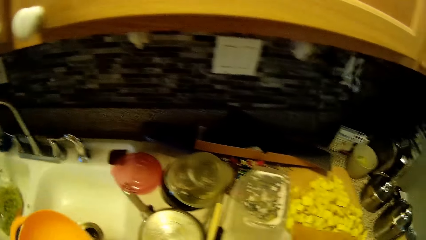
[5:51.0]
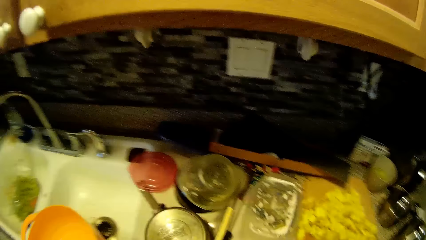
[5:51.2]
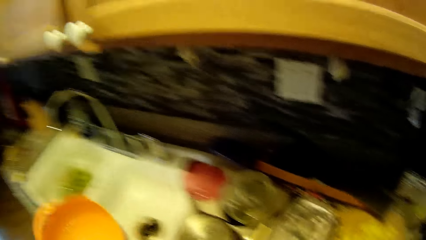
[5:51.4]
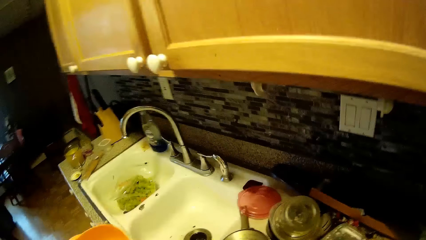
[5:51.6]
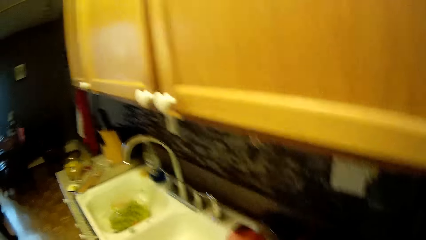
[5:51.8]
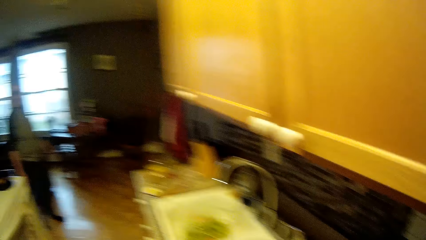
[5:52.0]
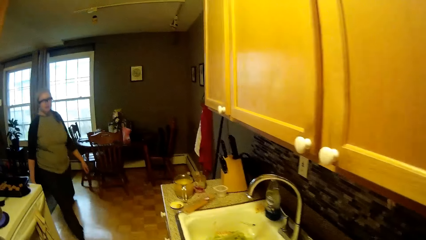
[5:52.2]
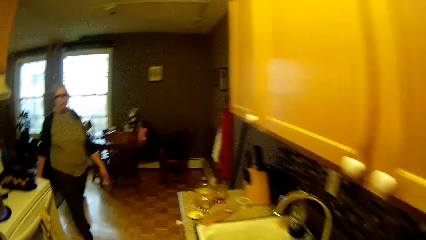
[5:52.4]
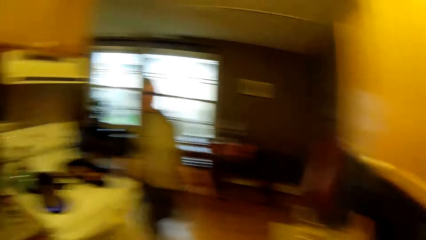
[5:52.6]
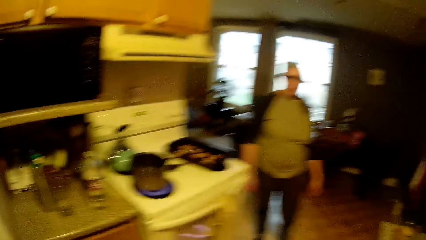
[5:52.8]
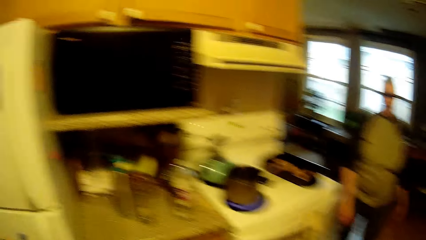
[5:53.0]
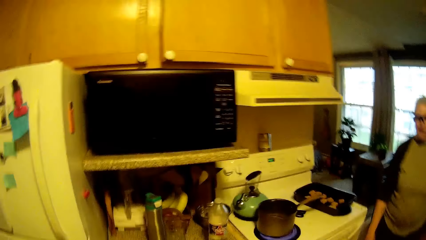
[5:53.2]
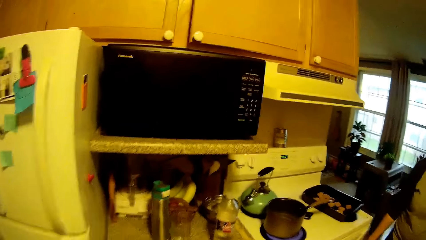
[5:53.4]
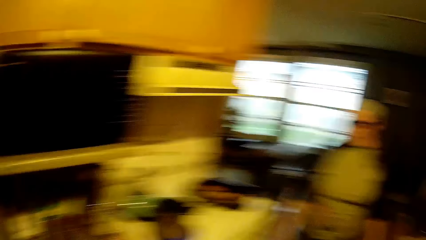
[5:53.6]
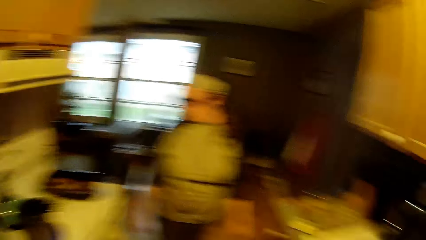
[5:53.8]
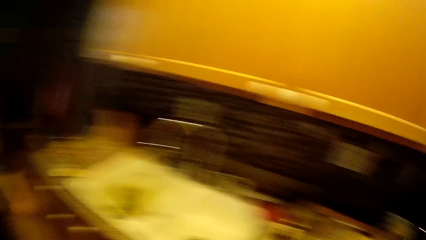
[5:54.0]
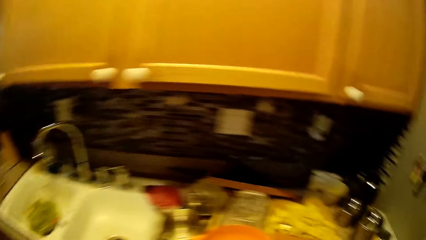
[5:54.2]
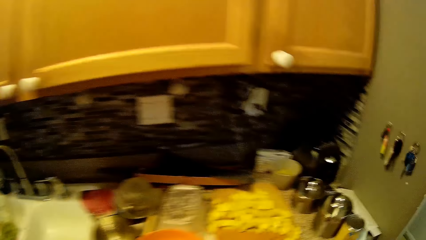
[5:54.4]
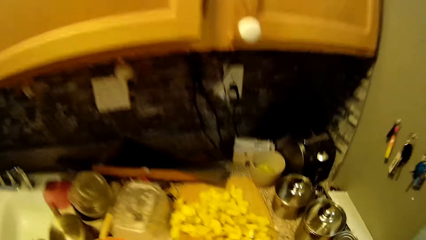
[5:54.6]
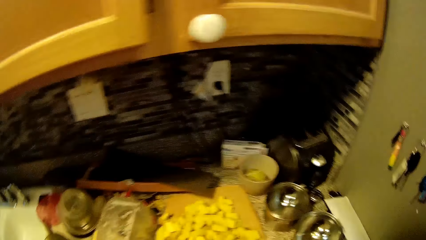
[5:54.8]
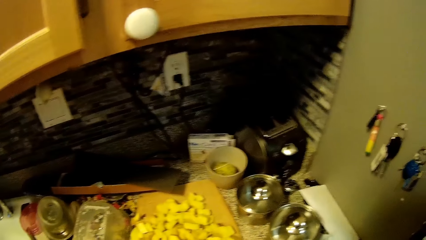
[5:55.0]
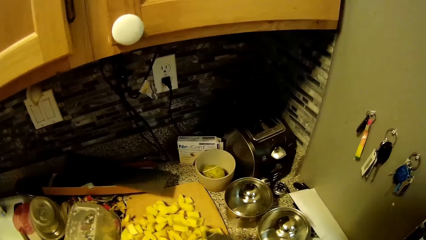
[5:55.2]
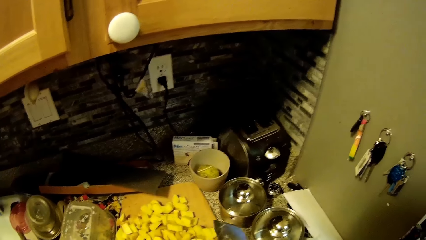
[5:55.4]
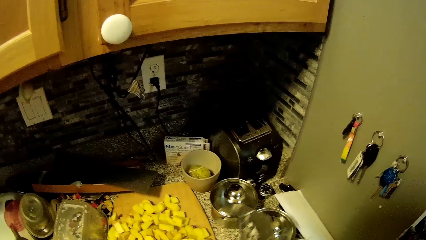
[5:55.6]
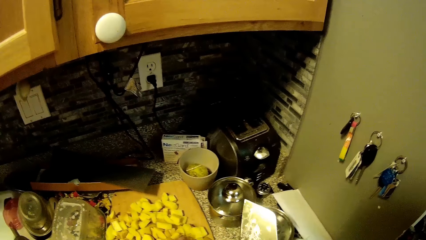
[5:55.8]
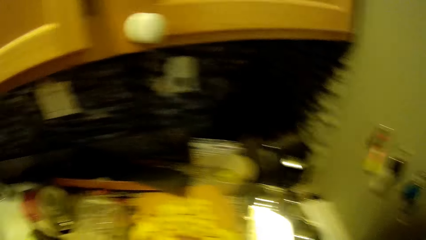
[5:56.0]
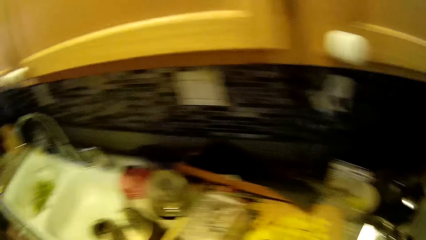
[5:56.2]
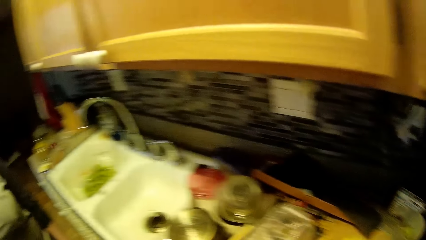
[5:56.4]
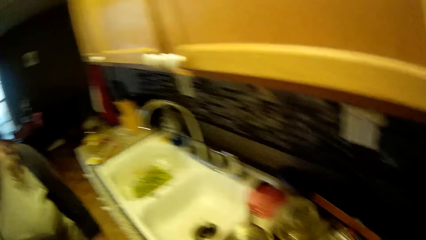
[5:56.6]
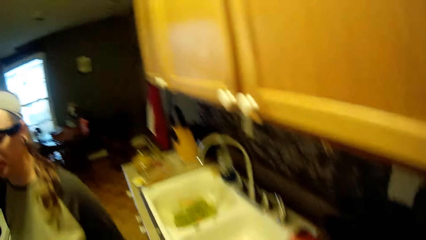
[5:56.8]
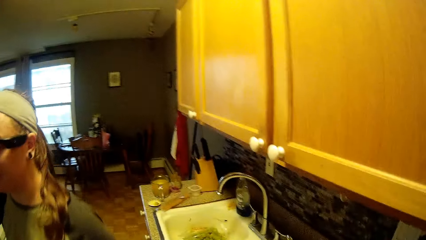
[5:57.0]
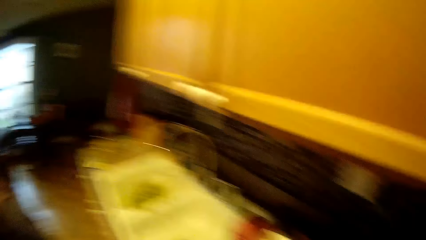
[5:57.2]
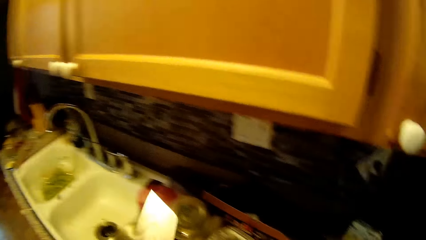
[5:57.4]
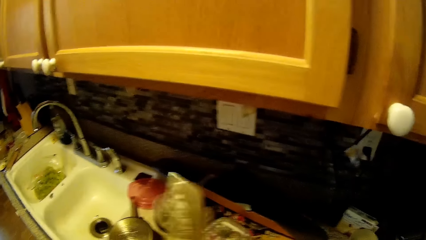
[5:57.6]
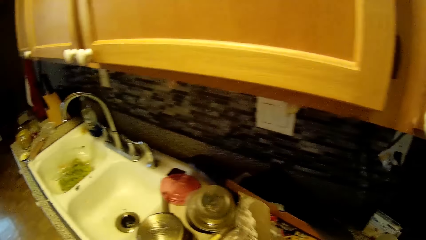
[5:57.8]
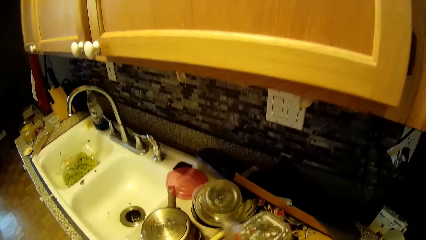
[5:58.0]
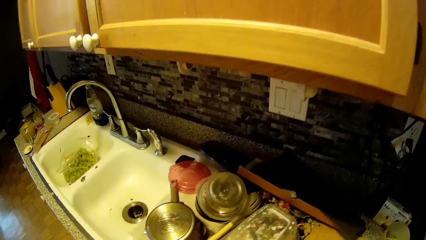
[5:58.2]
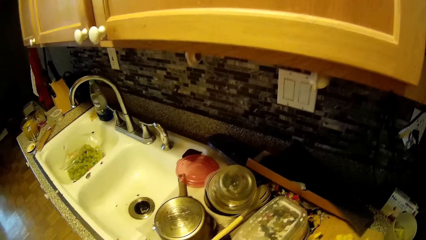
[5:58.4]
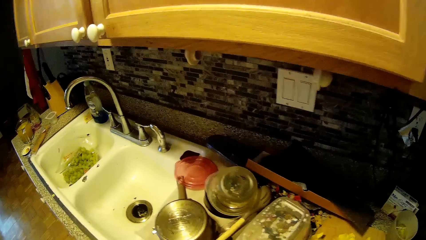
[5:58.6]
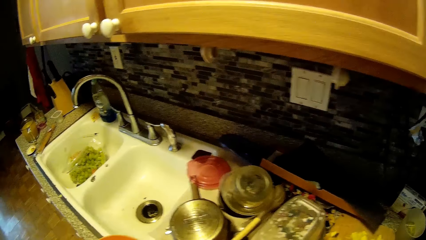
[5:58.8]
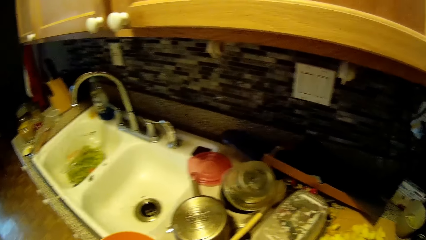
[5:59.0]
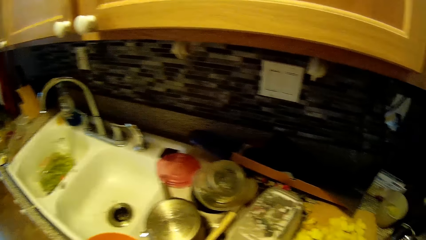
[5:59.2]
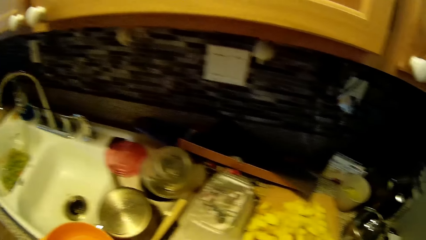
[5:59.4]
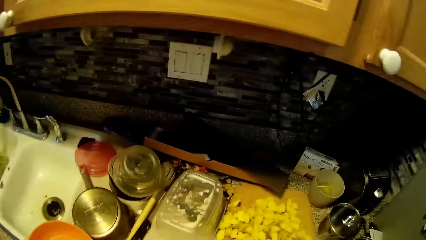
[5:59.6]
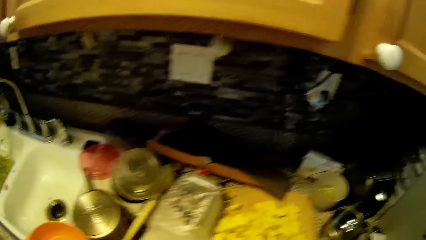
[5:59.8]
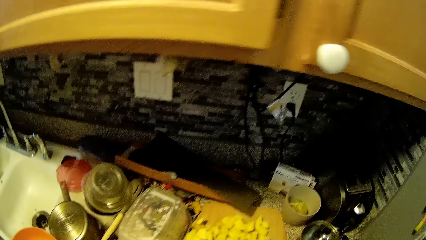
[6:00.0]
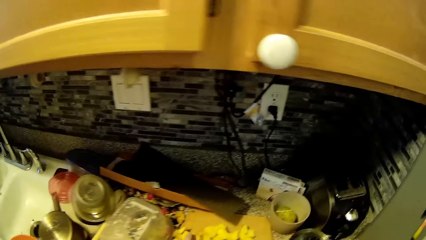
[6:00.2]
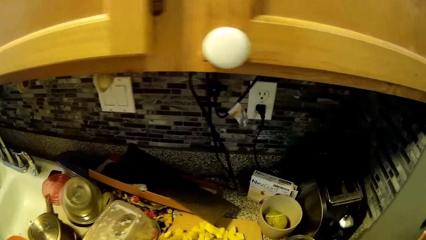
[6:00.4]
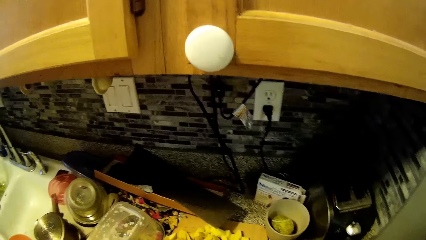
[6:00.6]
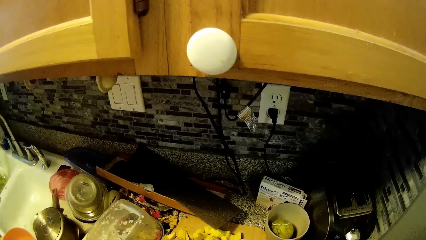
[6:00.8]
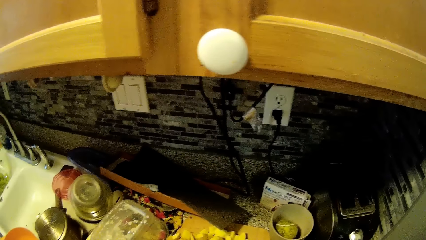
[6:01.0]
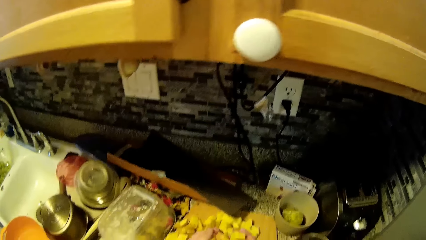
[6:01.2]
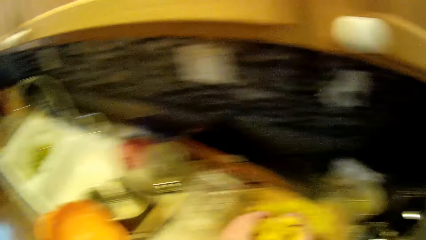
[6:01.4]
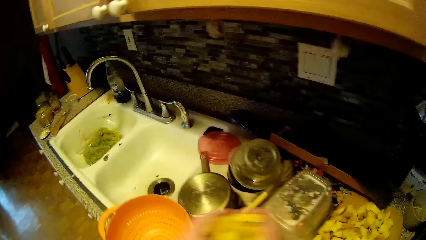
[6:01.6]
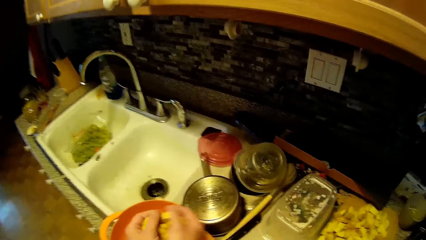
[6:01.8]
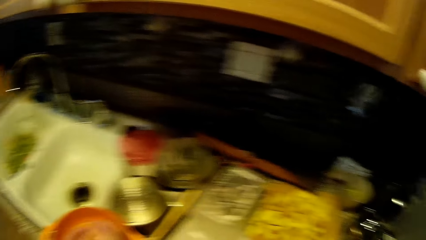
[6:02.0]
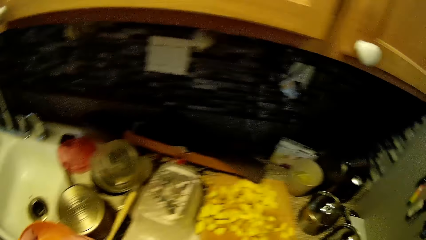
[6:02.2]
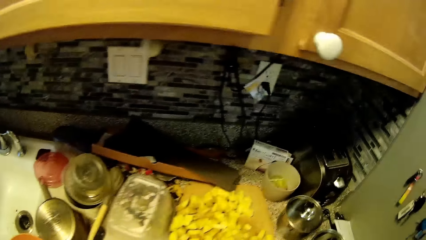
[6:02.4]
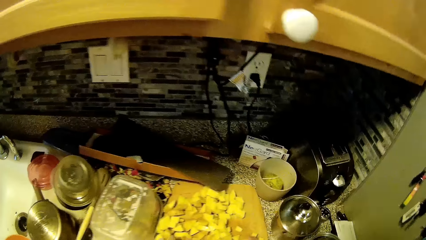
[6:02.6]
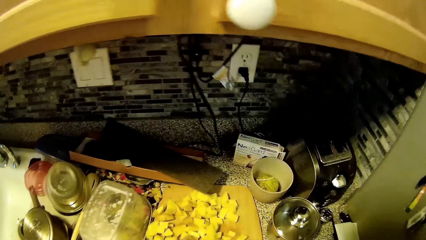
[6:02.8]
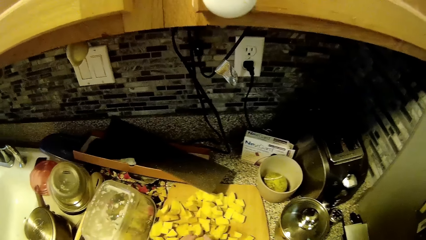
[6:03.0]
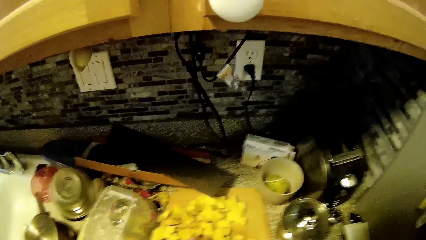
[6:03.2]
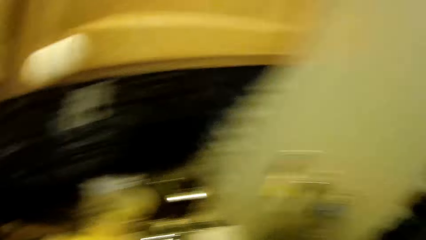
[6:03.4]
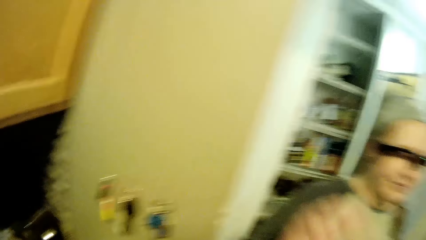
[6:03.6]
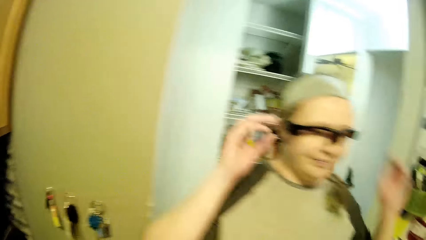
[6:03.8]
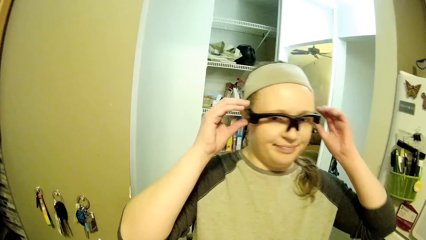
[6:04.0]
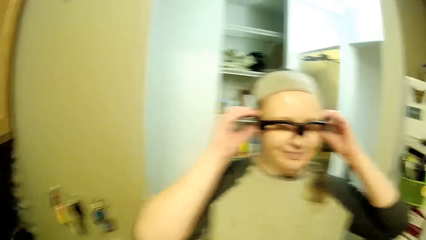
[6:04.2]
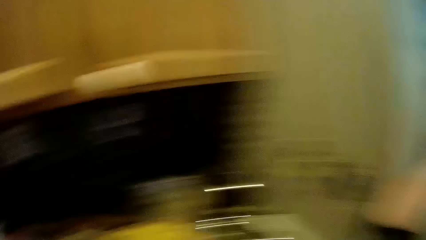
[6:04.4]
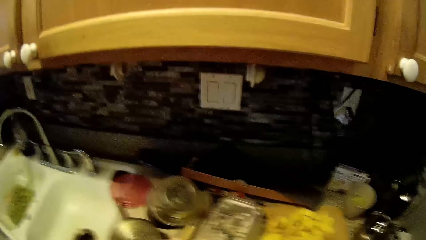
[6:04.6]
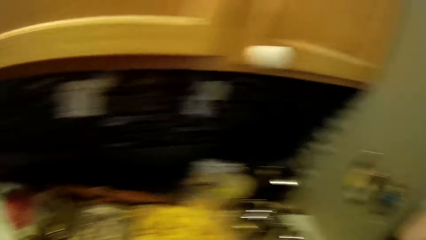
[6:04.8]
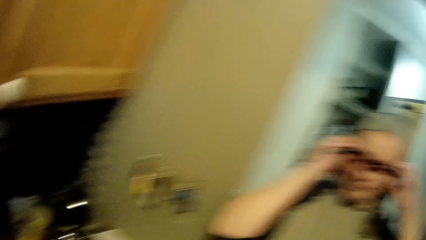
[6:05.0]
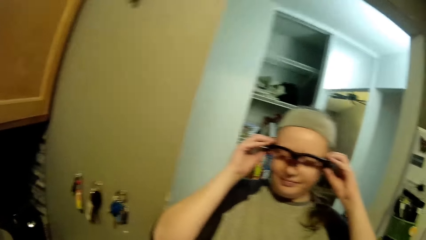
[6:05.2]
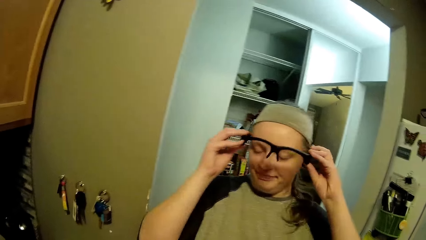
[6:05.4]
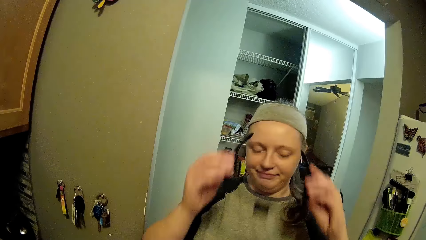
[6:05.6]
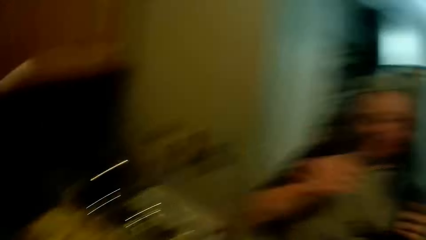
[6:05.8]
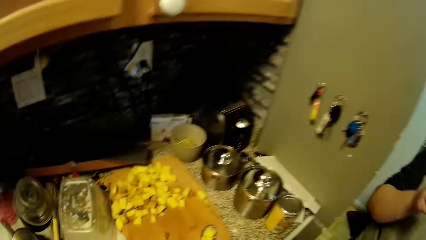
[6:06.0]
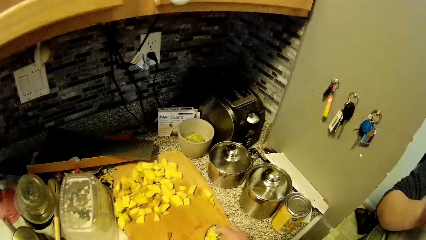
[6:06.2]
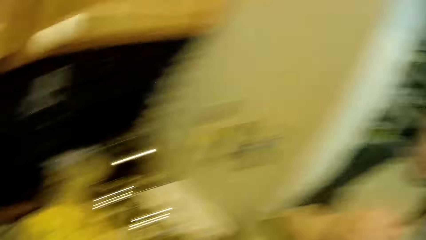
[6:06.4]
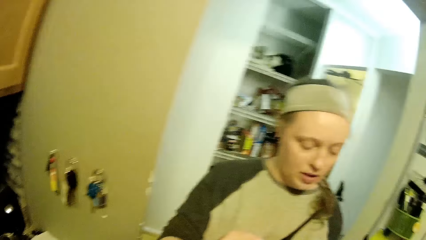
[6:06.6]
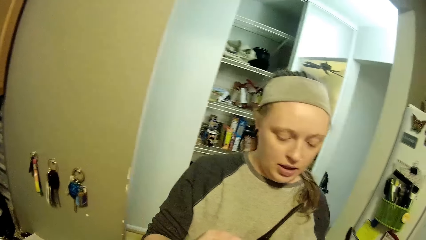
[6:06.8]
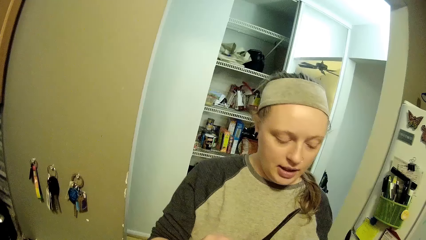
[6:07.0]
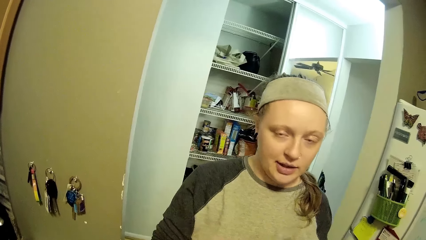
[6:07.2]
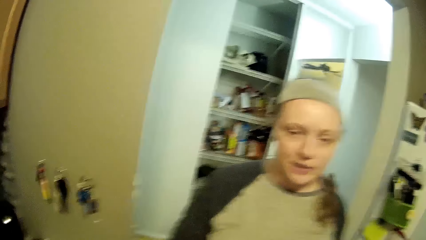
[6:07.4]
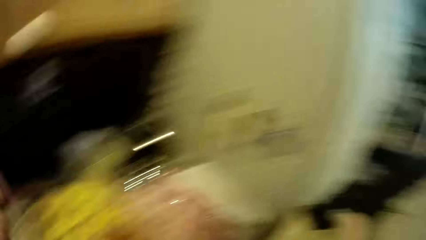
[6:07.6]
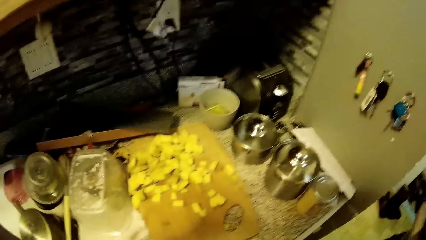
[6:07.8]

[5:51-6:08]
The camera wearer takes a colander. They look around. A woman walks. The camera wearer interacts with the woman. They place the knife down. They take potatoes. They put the potatoes in the colander. They take the potatoes. They look around. They remove eyeglasses. They interact with the woman.
